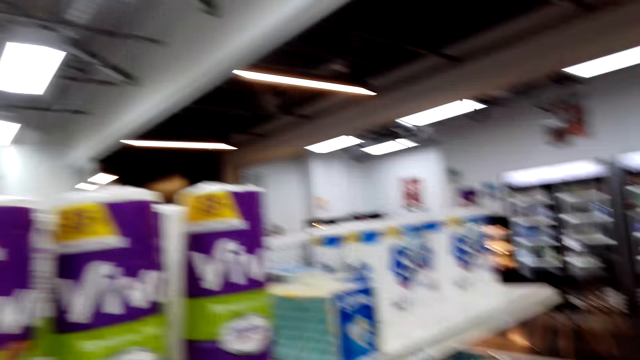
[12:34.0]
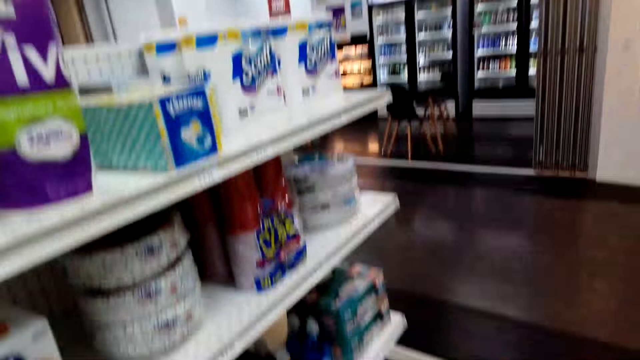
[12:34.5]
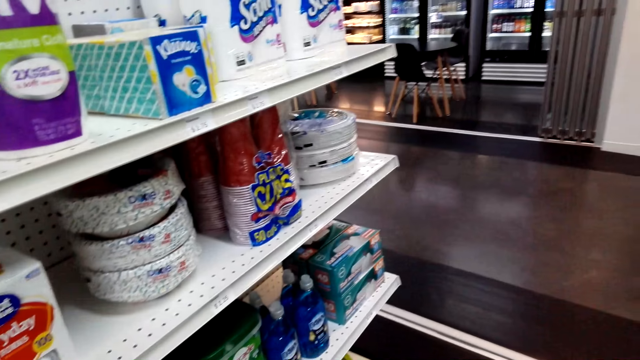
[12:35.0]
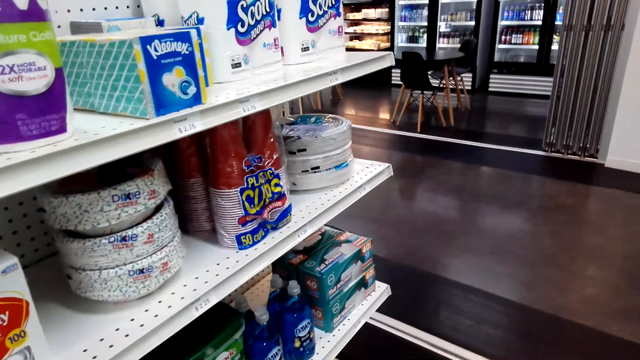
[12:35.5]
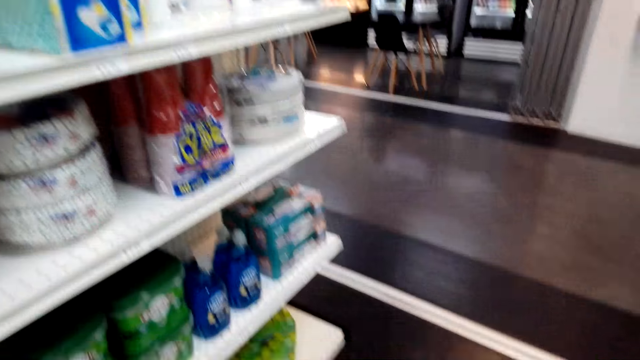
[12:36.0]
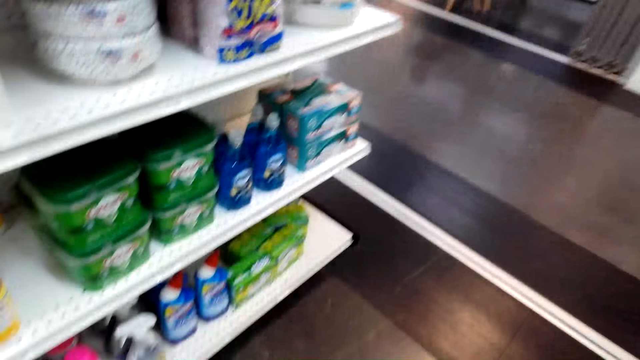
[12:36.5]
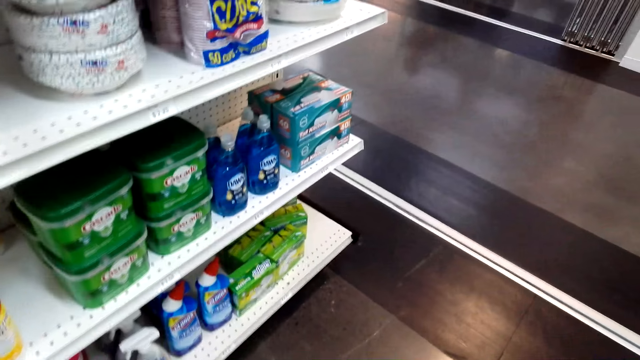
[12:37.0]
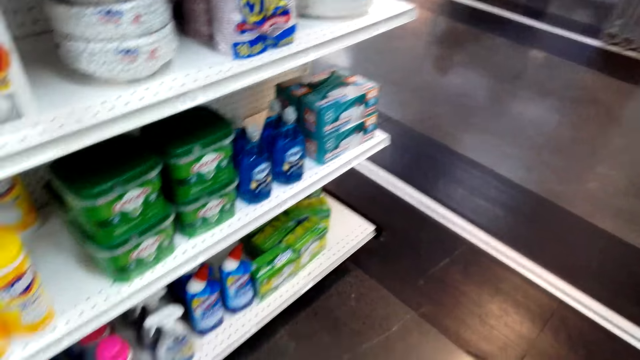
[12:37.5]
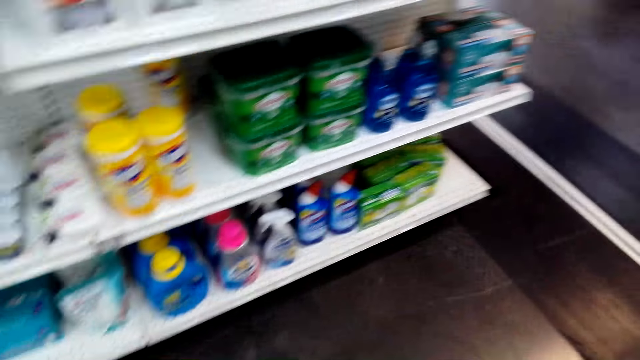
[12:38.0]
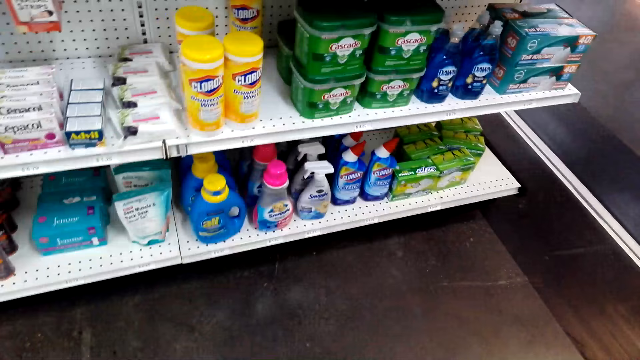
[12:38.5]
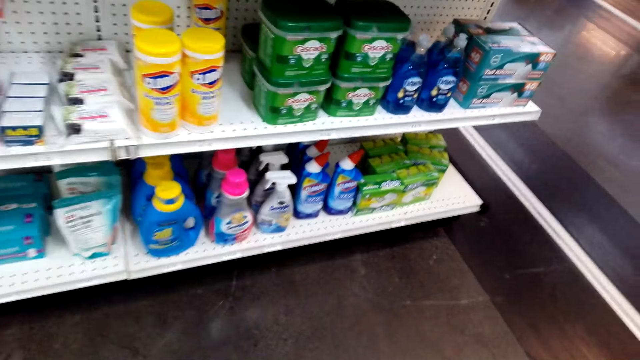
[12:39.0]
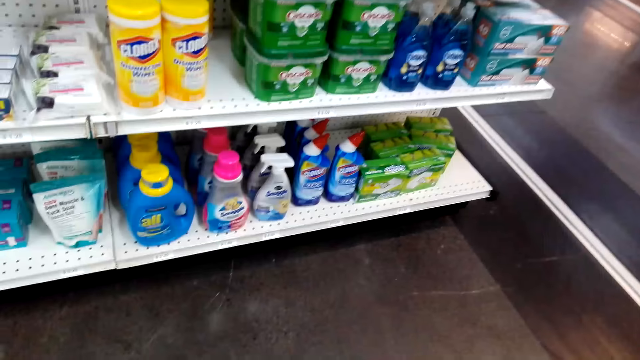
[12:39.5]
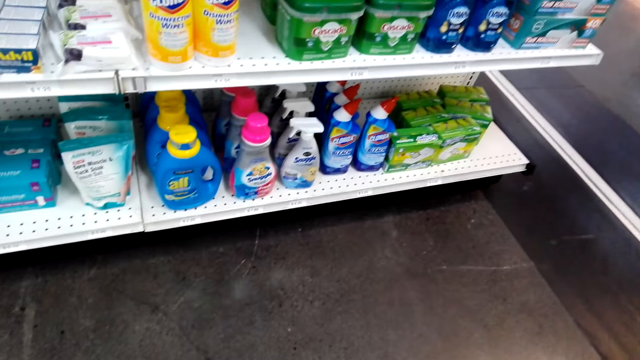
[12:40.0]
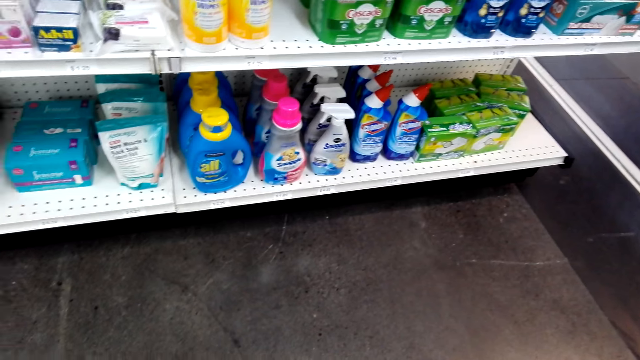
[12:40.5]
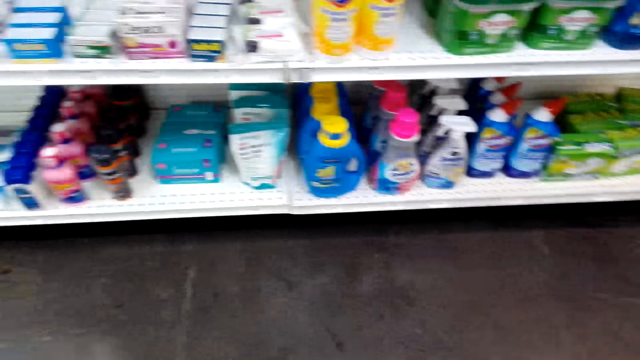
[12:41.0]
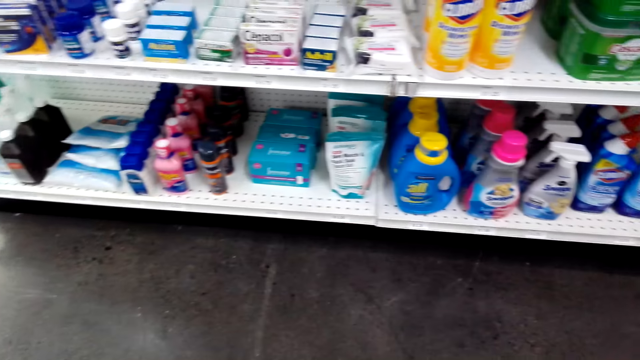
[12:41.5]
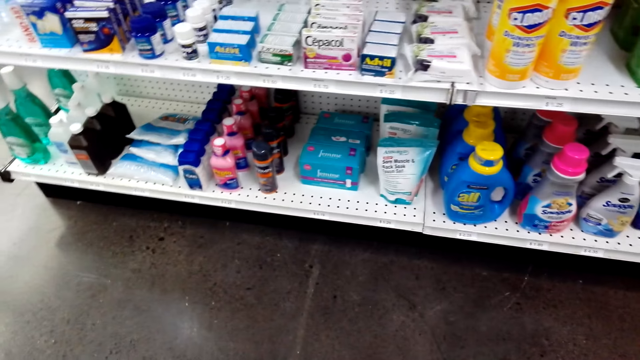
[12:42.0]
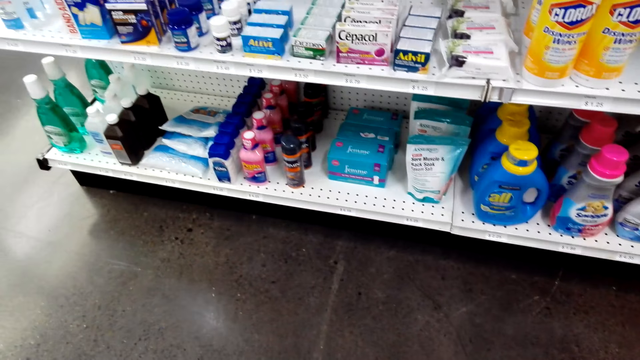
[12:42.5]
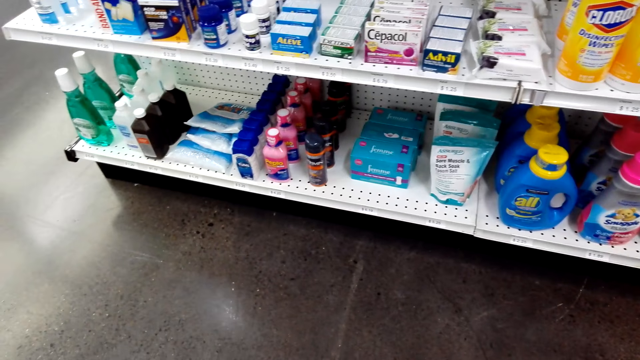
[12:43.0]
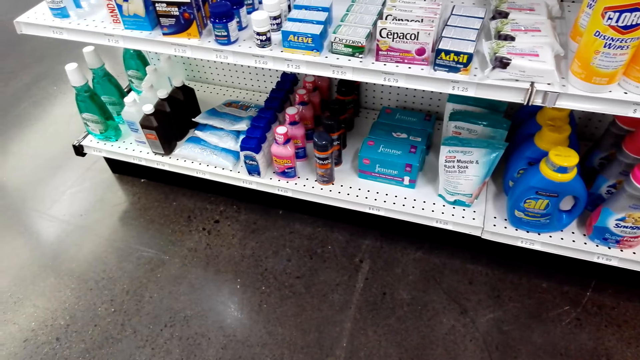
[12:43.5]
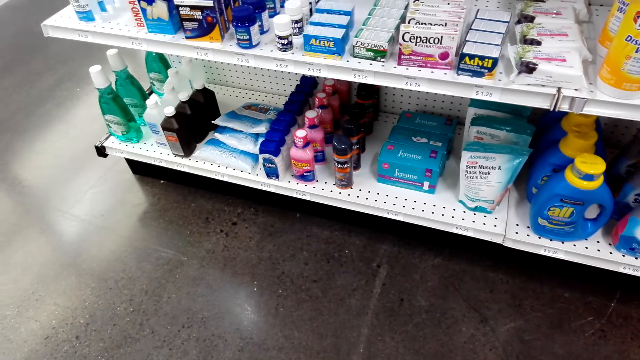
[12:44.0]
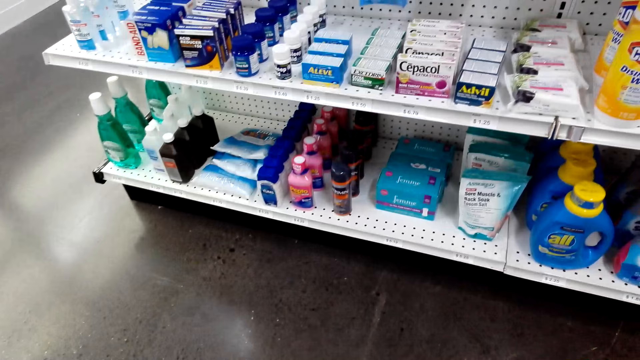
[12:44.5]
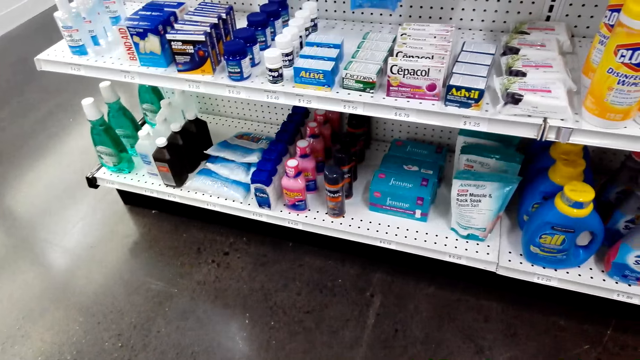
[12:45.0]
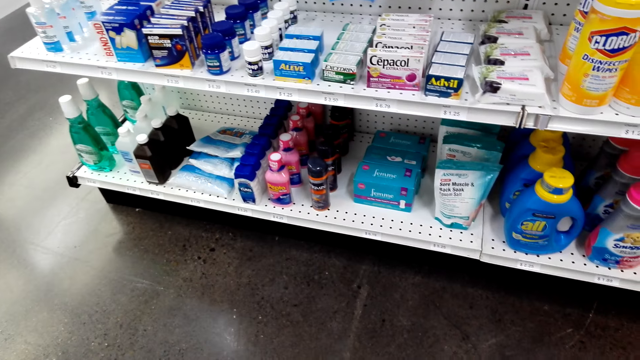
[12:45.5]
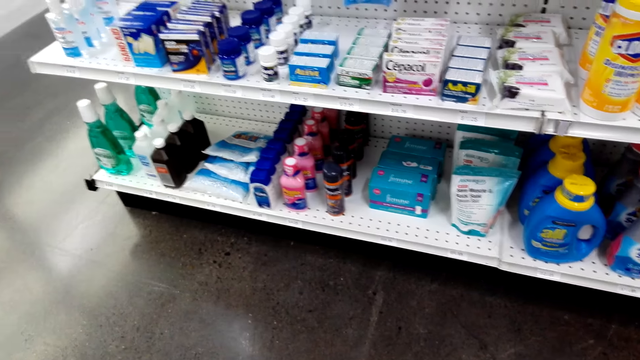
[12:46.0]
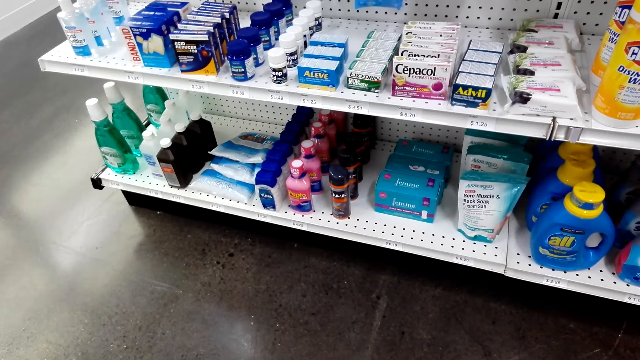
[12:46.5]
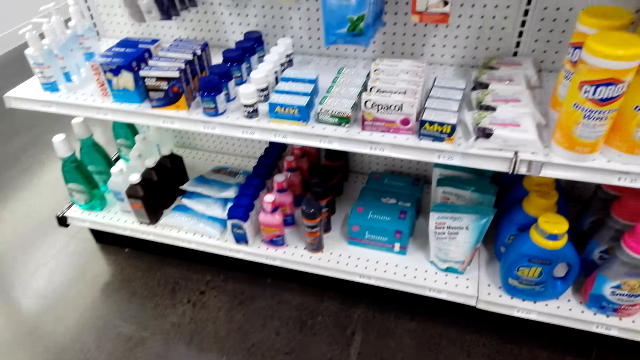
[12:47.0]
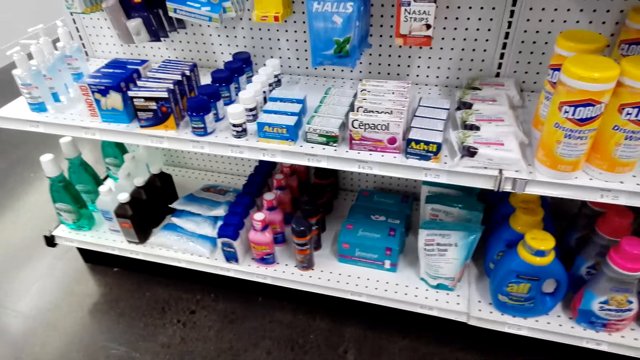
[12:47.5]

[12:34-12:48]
The camera wearer holds a roll of tissue paper. They look around the shelves. They look around.

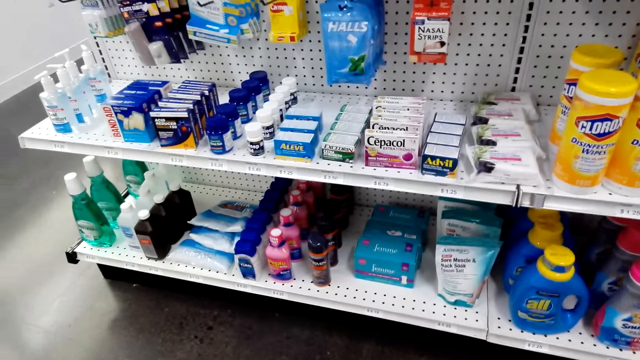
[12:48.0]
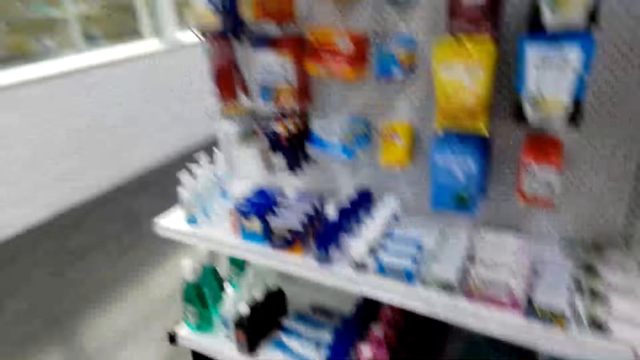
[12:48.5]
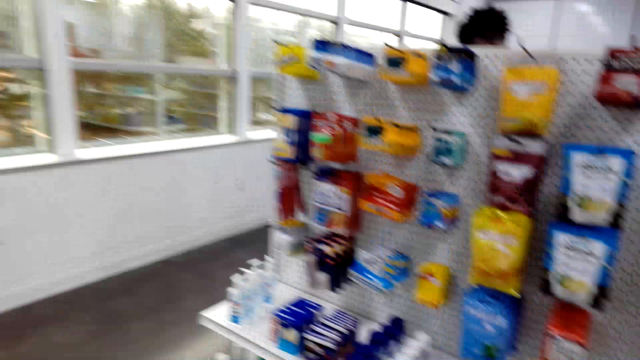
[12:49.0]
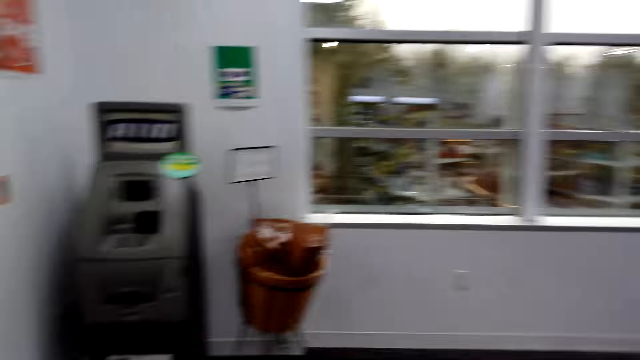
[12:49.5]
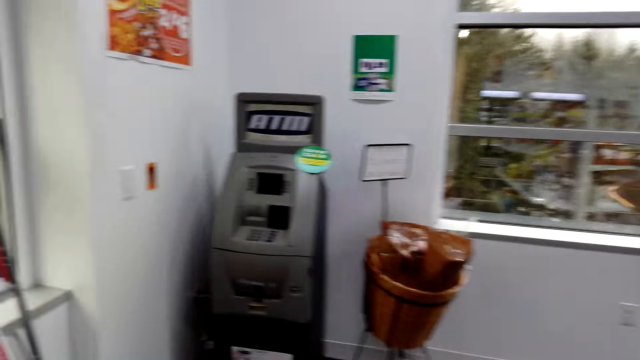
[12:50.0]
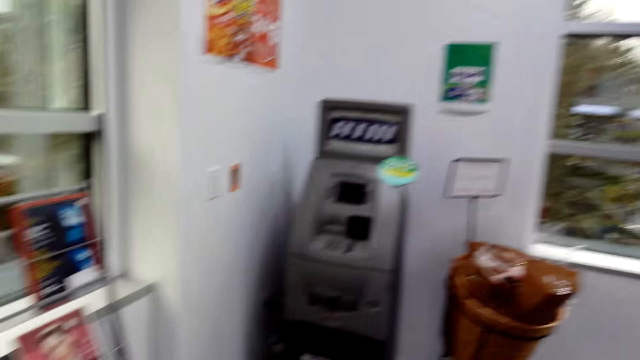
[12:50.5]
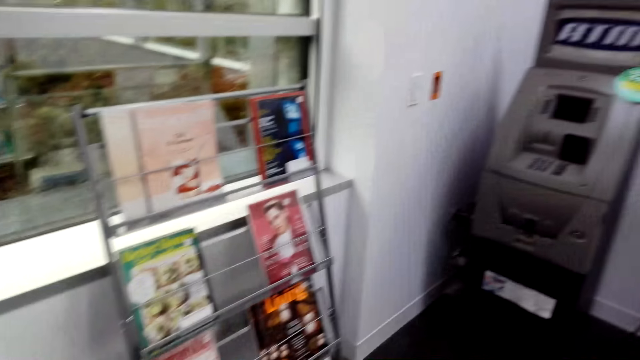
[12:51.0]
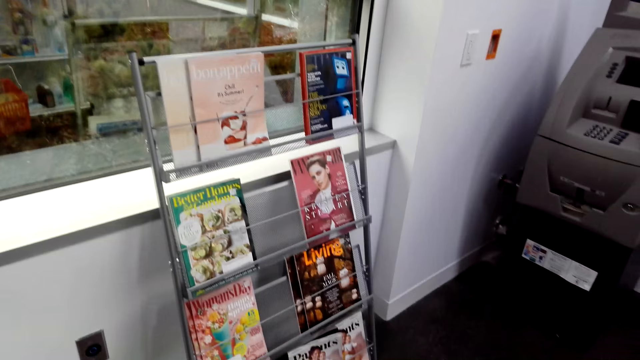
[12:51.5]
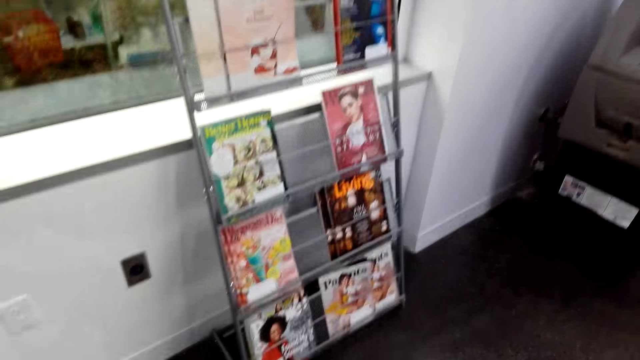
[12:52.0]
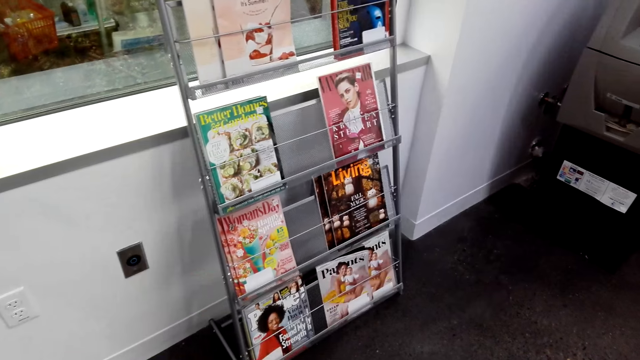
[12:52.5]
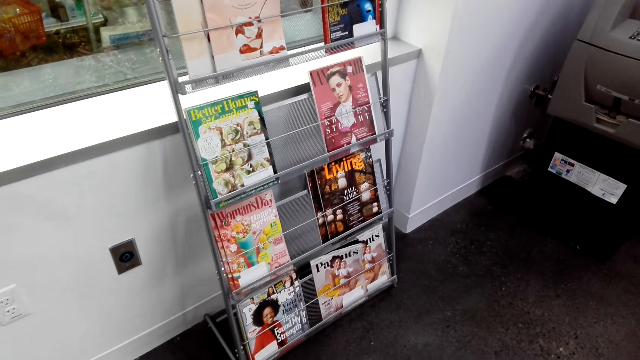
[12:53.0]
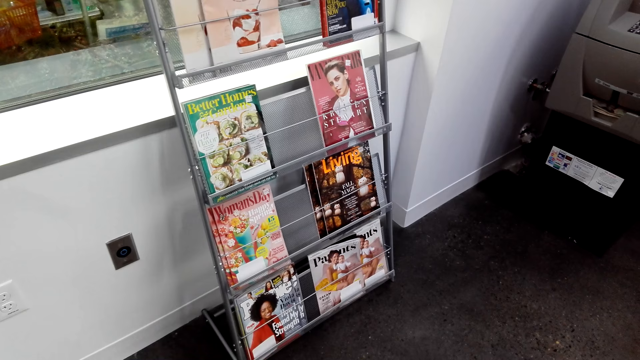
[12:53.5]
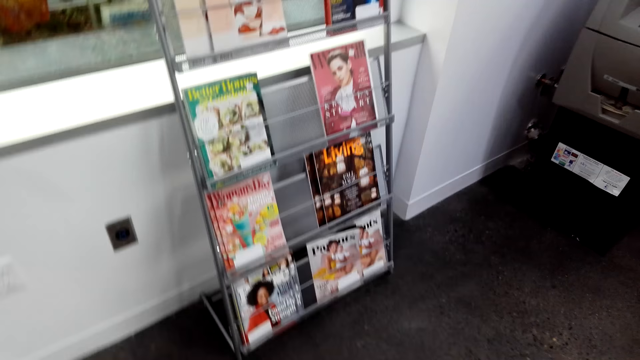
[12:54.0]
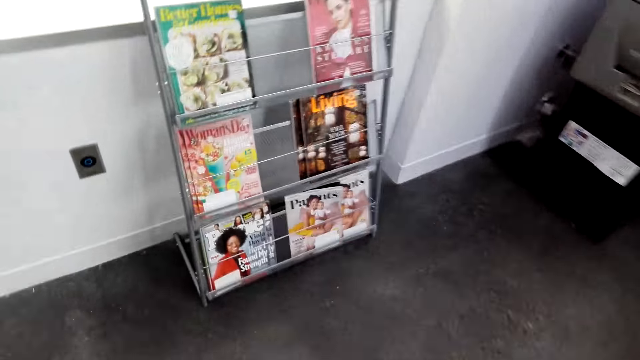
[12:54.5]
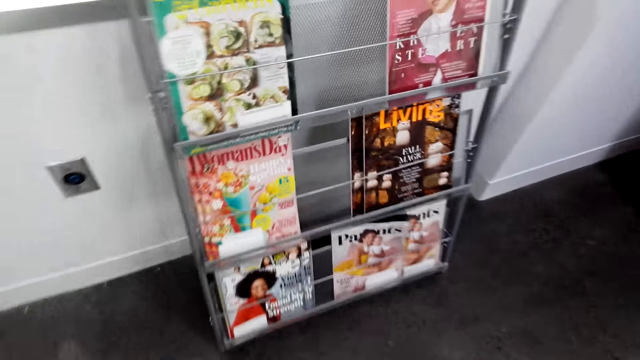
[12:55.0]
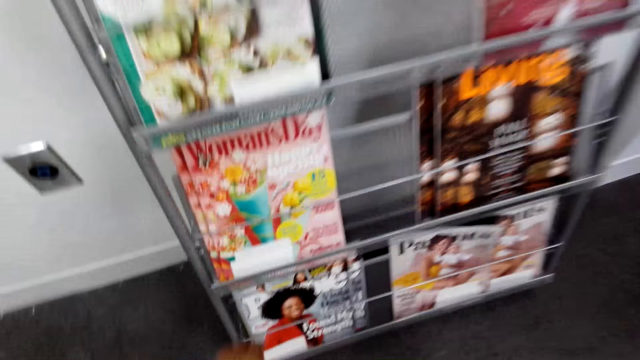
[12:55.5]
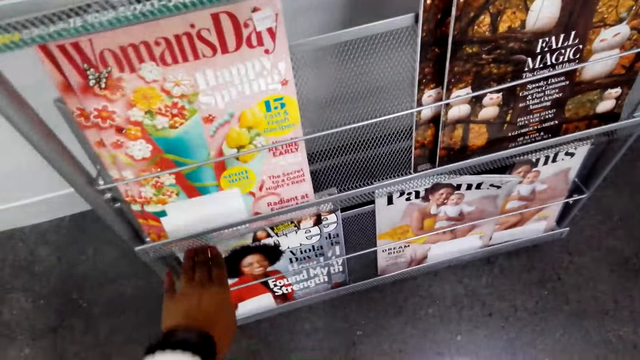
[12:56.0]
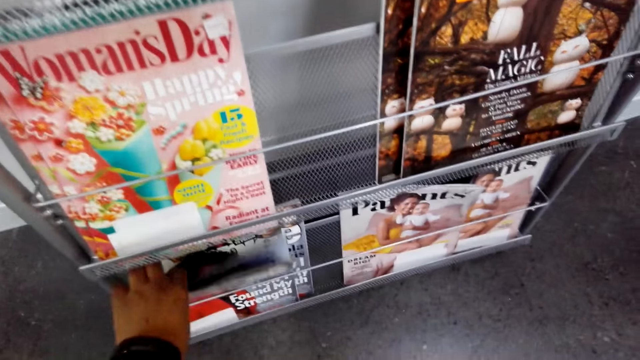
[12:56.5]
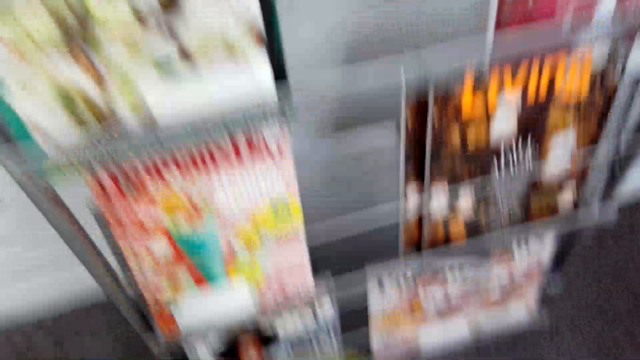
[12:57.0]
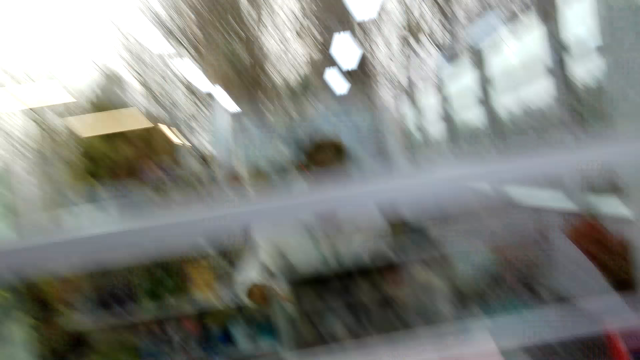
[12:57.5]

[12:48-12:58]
The camera wearer picks a magazine.
